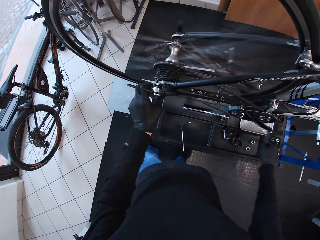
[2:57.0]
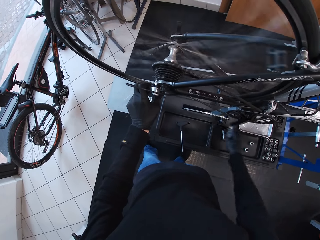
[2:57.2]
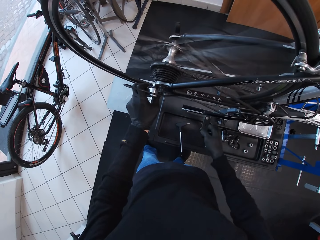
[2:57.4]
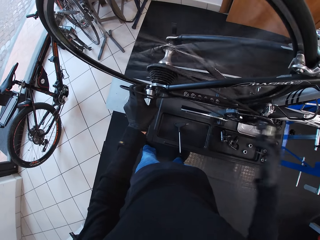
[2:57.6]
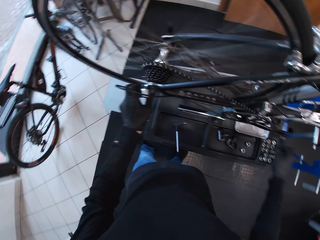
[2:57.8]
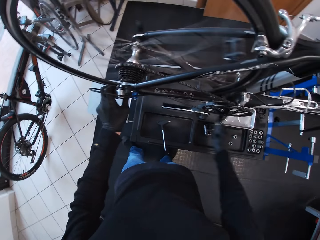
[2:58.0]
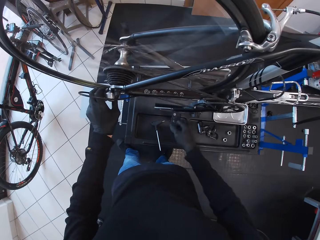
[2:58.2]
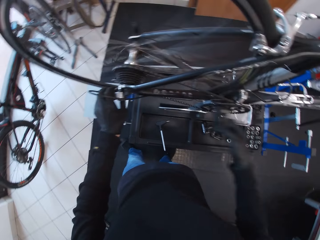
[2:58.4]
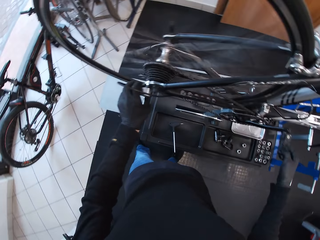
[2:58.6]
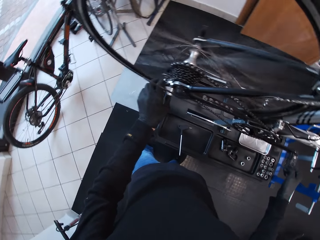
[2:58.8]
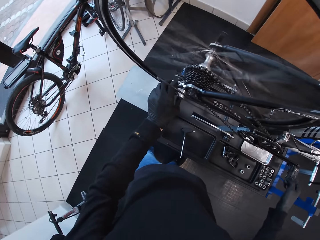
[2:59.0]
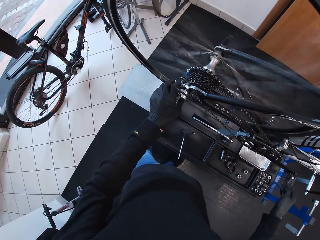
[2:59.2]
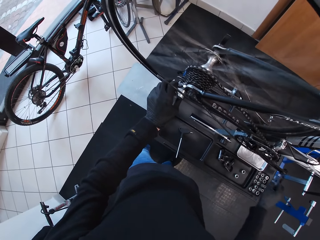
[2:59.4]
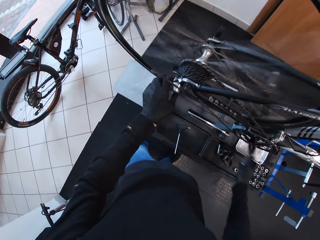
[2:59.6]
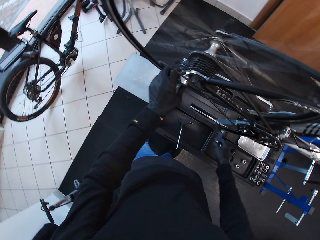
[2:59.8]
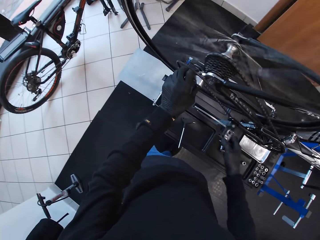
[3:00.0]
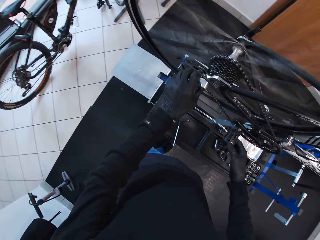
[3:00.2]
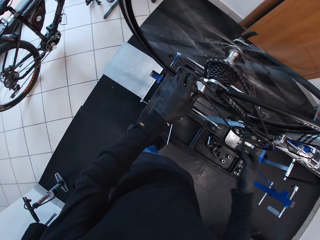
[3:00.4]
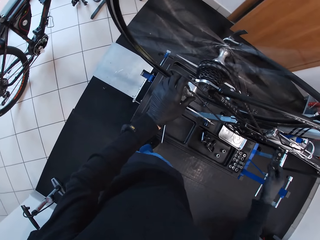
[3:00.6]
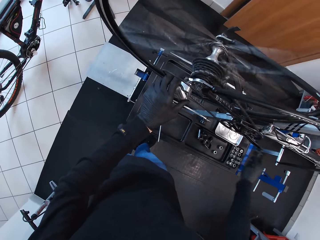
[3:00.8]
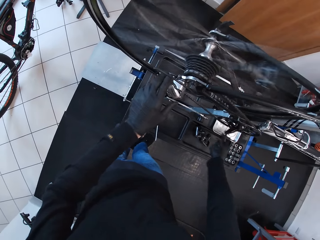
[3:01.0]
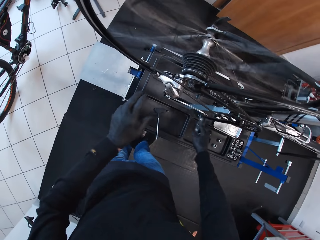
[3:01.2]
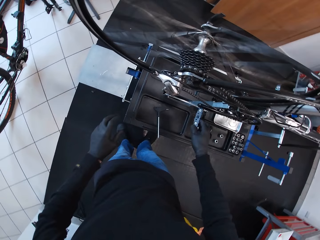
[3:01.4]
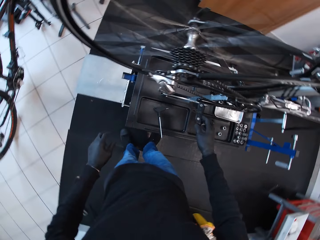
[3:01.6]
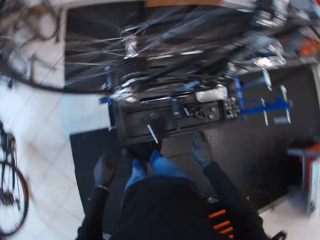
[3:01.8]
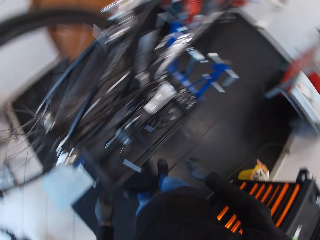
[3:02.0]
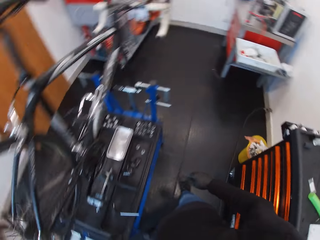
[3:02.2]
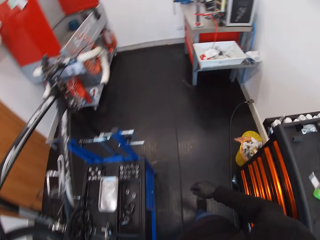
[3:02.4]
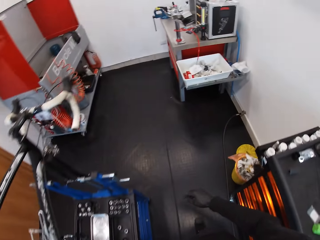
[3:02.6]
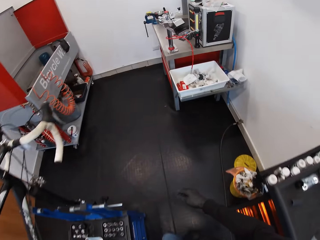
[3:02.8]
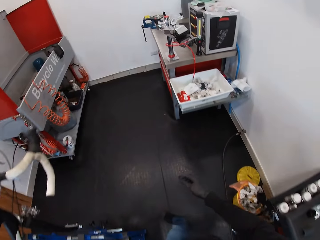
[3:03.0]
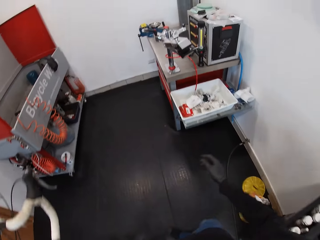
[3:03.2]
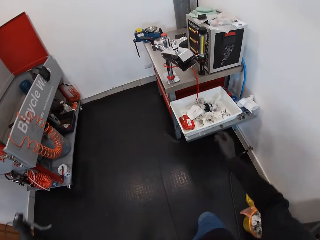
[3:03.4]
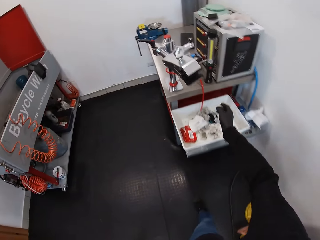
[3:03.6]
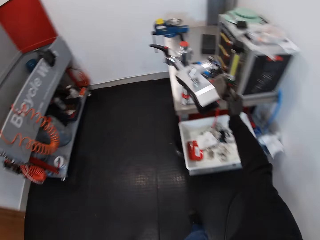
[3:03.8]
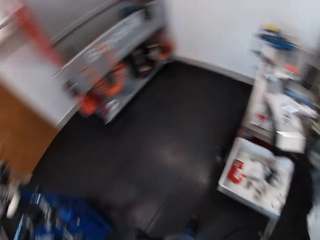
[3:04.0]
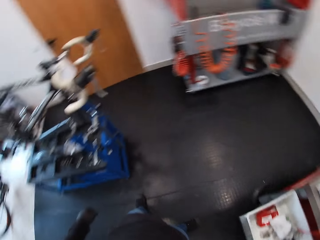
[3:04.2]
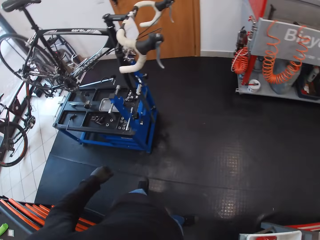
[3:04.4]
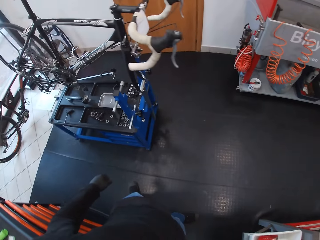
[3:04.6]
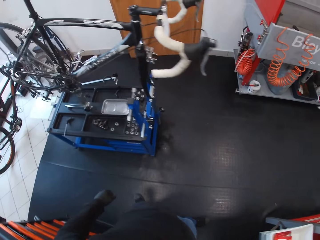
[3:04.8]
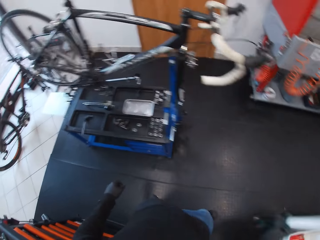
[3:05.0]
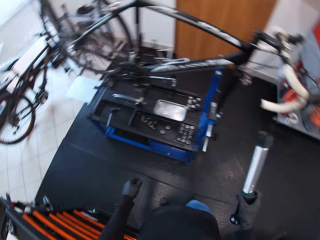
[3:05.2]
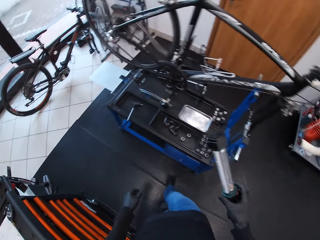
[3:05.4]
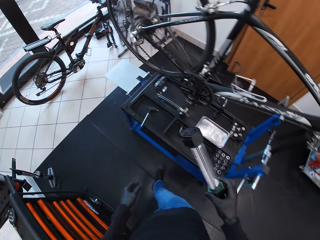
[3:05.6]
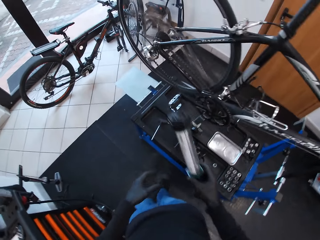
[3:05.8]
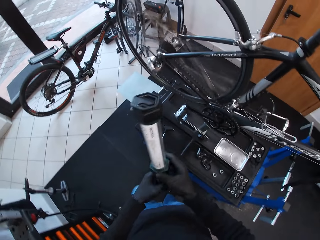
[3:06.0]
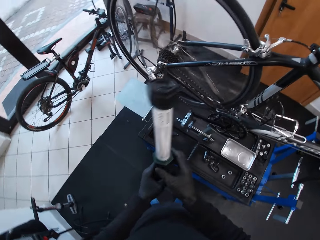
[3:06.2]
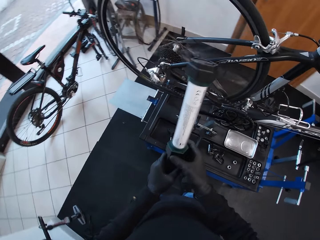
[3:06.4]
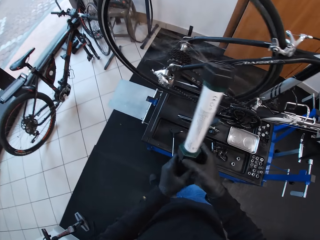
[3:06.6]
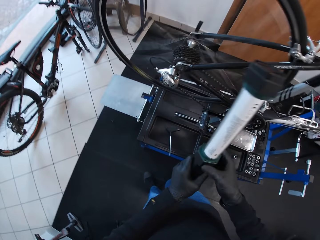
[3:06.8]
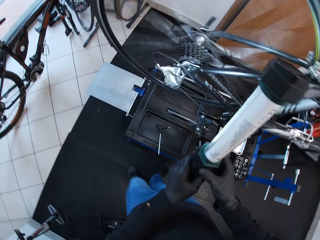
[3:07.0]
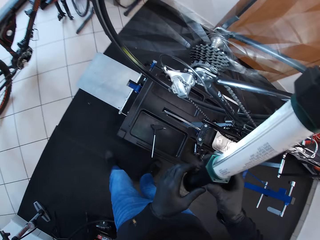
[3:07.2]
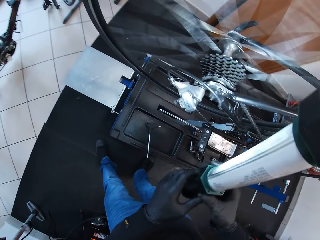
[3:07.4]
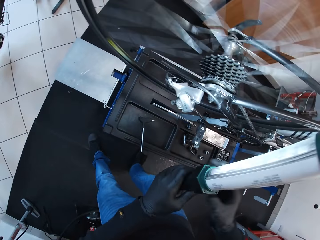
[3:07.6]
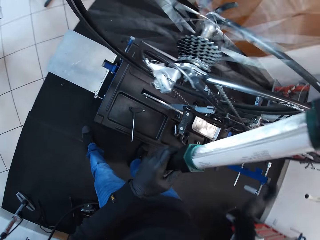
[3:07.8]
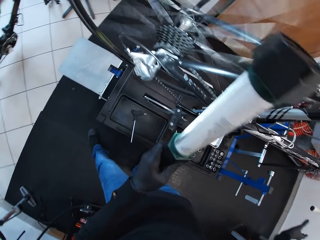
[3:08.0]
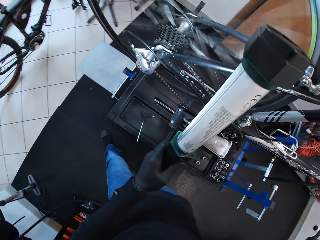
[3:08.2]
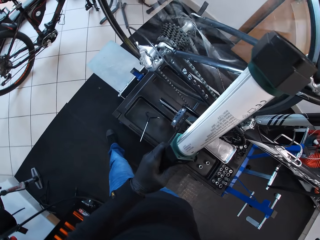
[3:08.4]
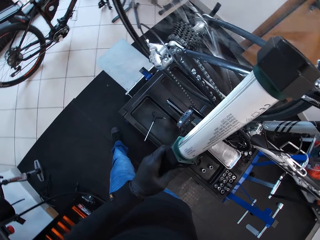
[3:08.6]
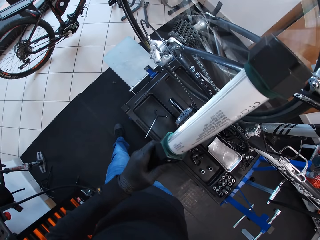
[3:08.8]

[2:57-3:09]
The camera wearer moves around. They look around. They pick up something, move towards the bicycle, and put something on the bicycle chain stay.

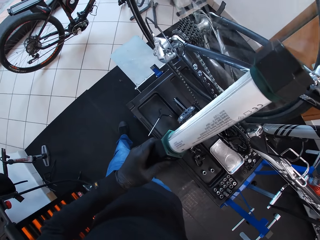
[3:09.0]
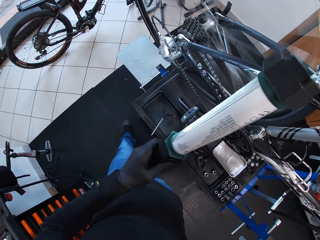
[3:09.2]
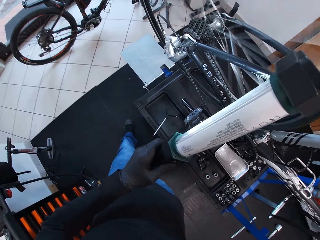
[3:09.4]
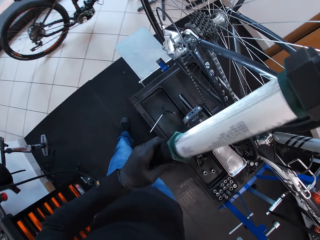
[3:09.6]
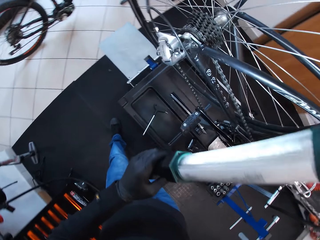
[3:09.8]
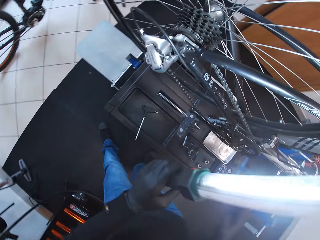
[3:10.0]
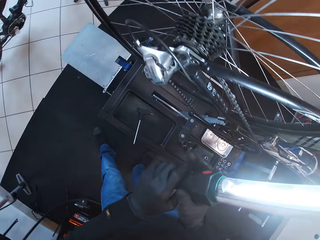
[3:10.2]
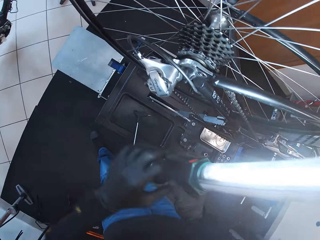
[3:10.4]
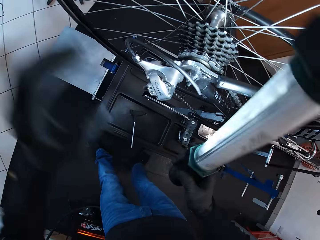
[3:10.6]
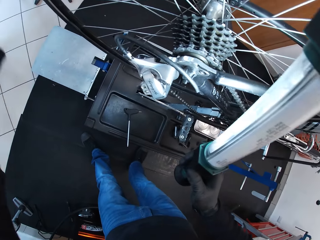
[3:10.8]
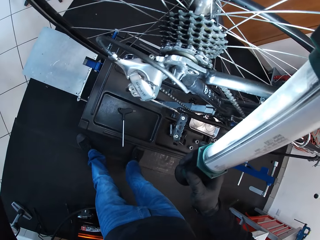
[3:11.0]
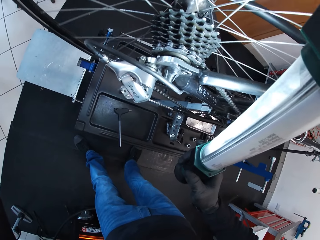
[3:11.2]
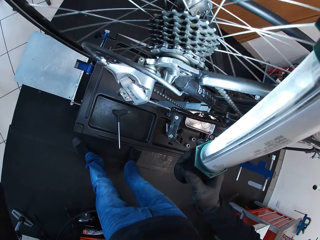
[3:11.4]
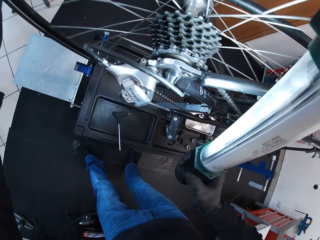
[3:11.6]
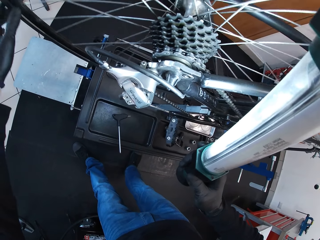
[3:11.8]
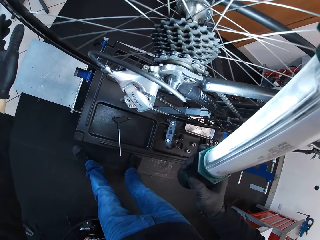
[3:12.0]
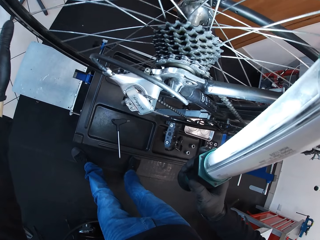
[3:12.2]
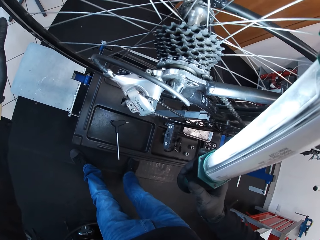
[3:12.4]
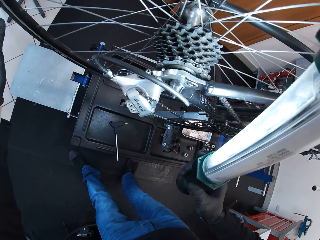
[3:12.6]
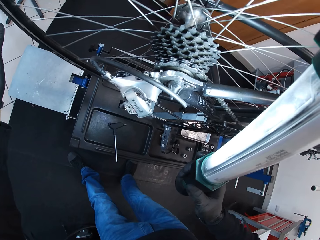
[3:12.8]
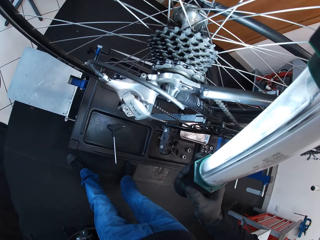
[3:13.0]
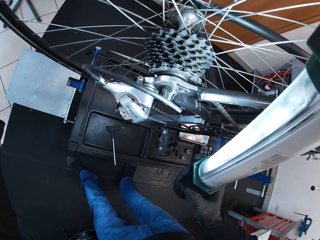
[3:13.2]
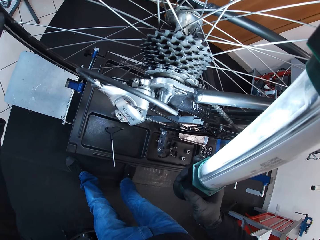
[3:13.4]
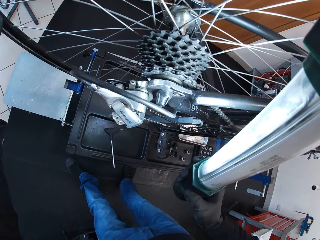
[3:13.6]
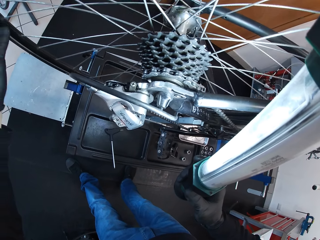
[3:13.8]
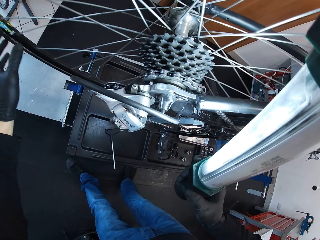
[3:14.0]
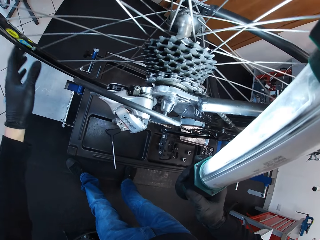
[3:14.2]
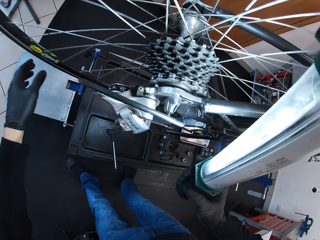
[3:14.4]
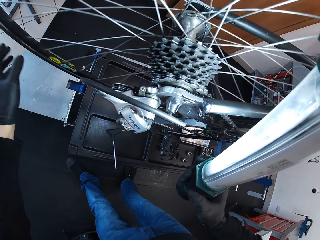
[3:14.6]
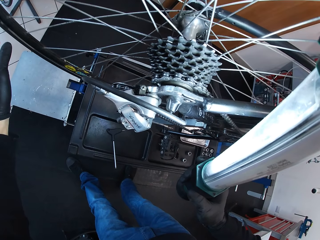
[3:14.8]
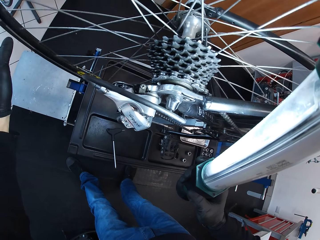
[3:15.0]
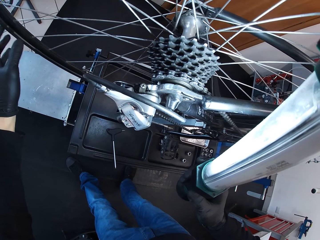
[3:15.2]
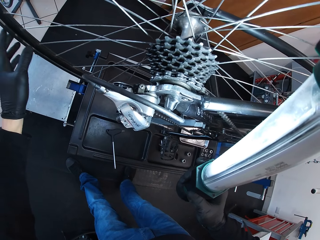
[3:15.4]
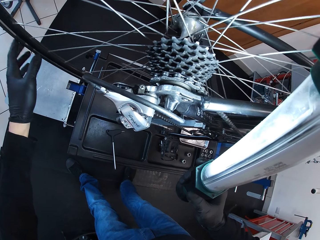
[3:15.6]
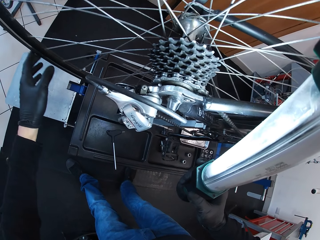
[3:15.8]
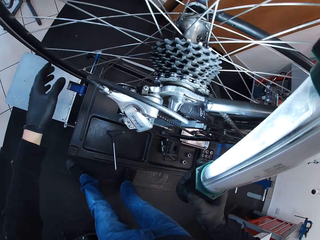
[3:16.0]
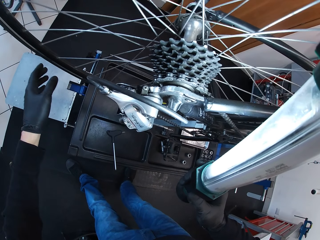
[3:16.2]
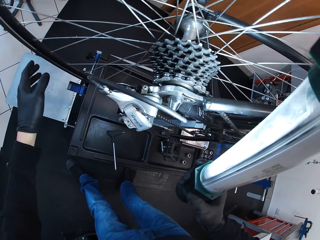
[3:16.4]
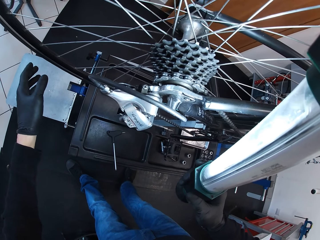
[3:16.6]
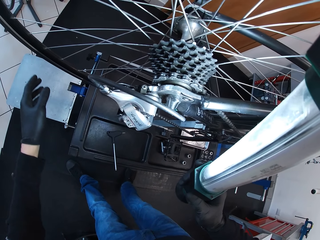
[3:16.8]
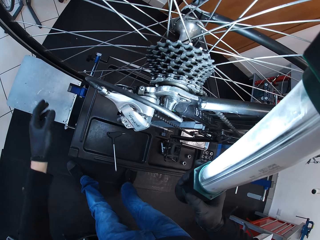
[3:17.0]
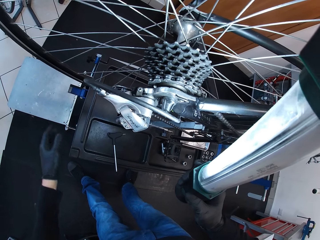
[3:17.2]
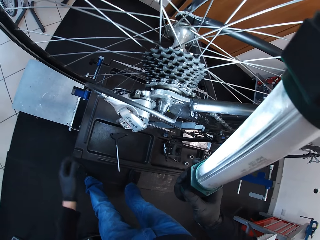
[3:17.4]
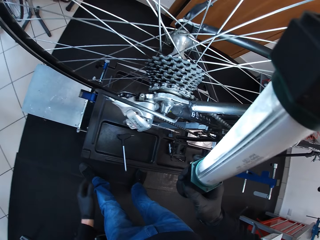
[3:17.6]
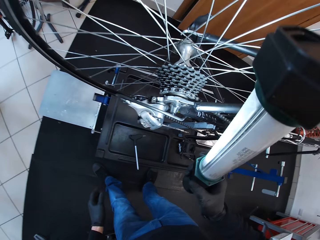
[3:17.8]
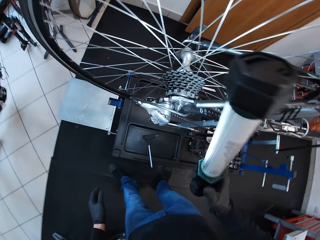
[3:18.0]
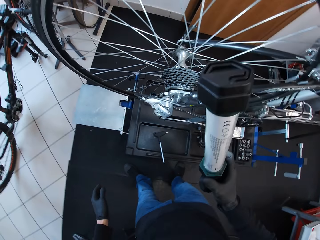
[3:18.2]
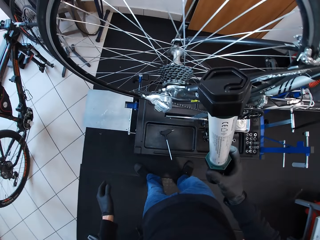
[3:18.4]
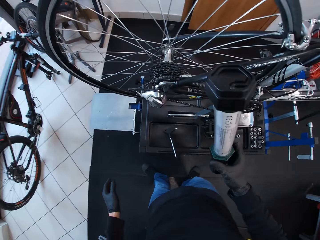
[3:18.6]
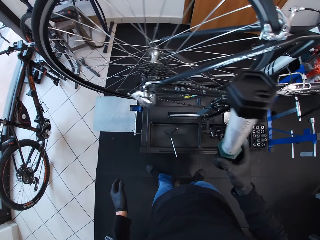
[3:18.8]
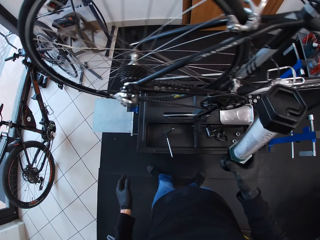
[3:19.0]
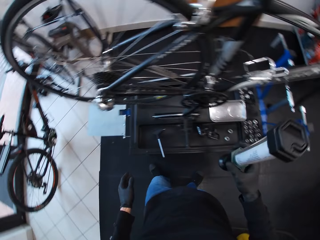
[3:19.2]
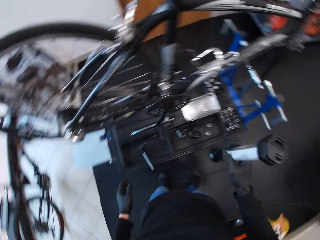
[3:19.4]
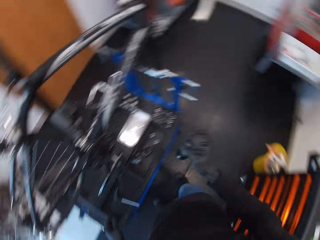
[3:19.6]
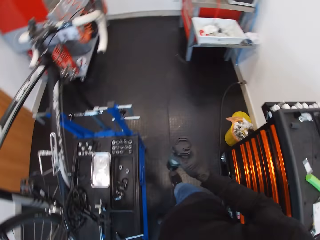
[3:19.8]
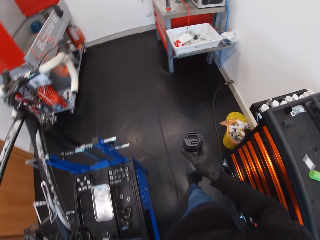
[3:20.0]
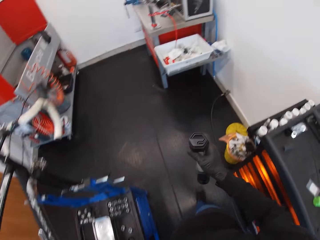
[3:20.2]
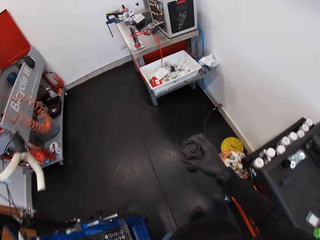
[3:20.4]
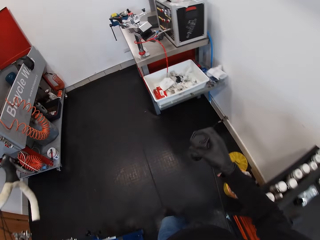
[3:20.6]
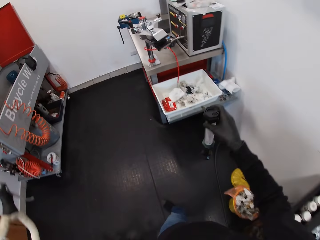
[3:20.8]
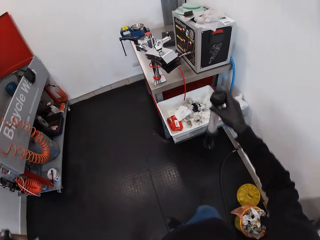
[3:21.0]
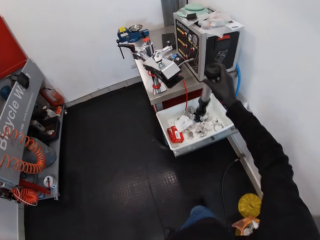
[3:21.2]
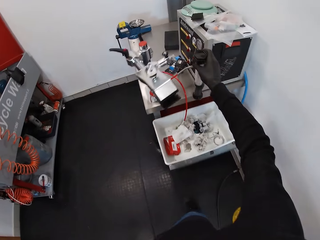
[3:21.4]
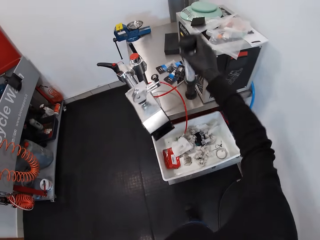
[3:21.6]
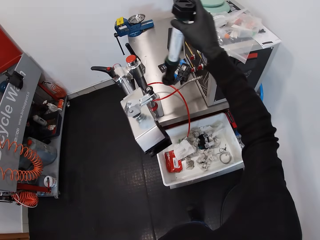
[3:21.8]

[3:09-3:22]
The camera wearer holds something. They touch the bicycle wheel. They touch something.
